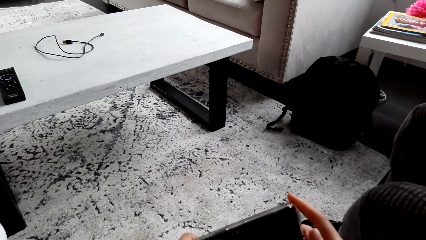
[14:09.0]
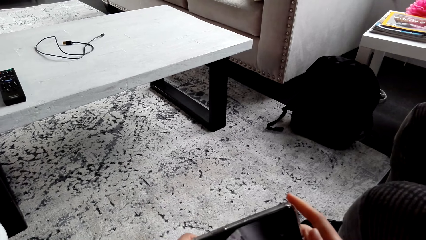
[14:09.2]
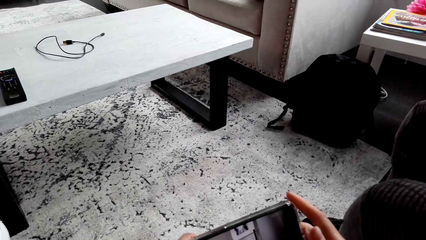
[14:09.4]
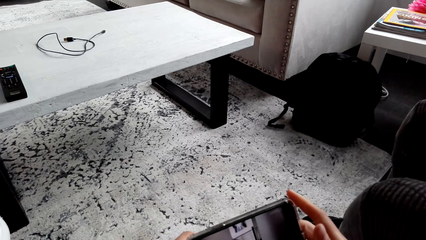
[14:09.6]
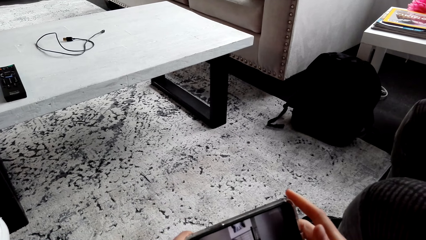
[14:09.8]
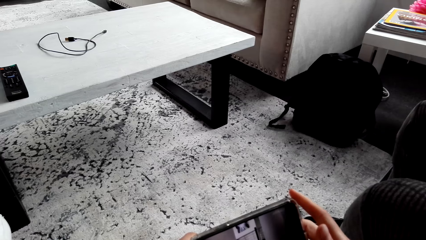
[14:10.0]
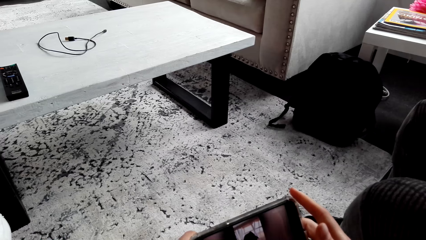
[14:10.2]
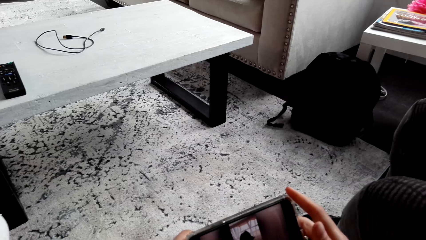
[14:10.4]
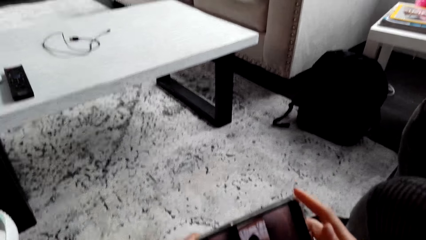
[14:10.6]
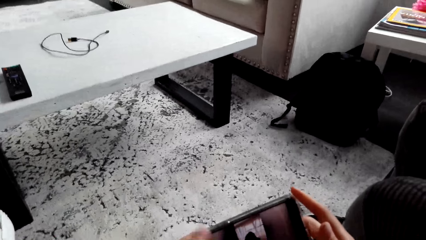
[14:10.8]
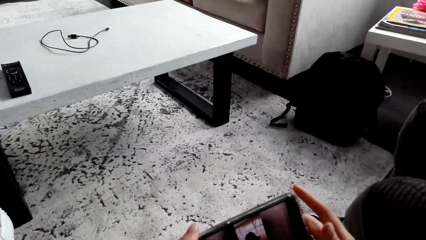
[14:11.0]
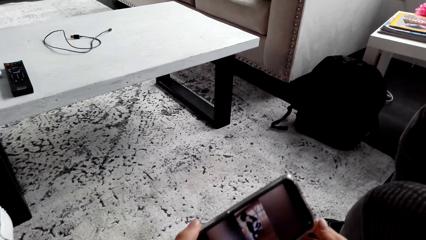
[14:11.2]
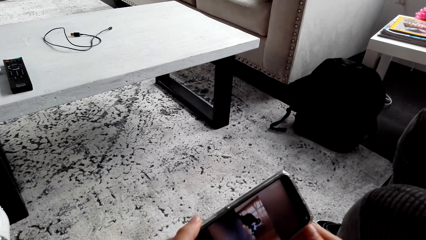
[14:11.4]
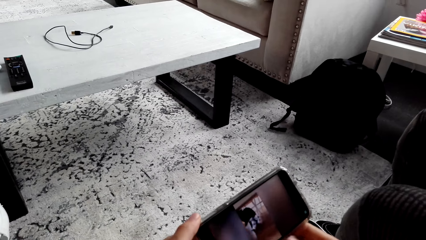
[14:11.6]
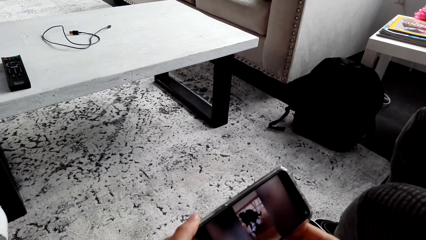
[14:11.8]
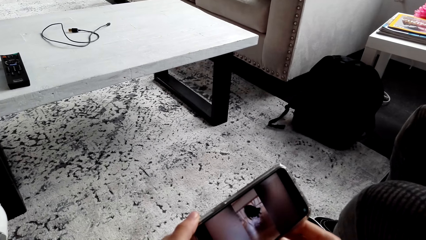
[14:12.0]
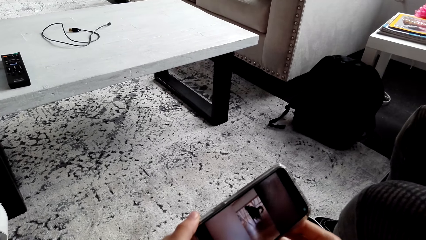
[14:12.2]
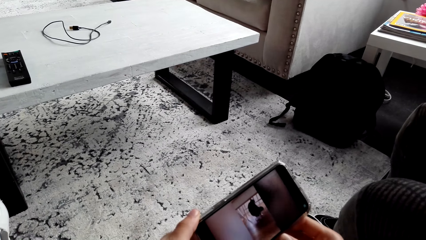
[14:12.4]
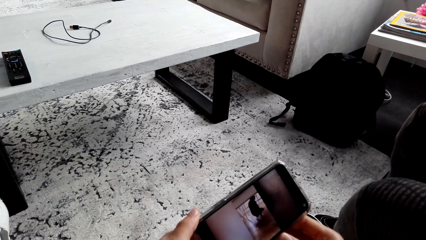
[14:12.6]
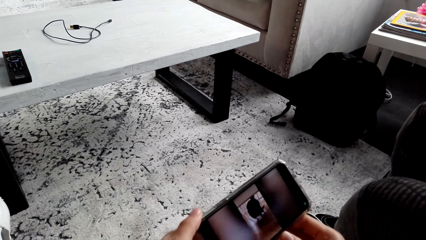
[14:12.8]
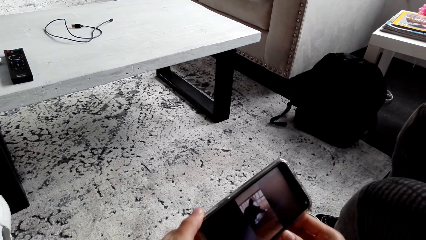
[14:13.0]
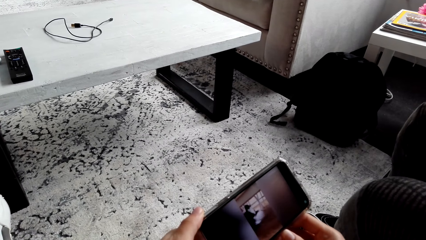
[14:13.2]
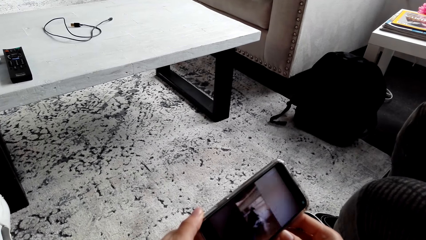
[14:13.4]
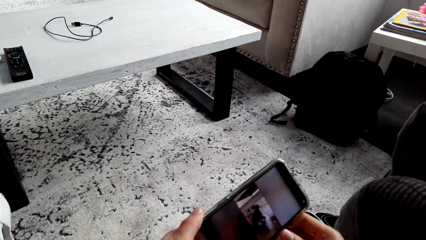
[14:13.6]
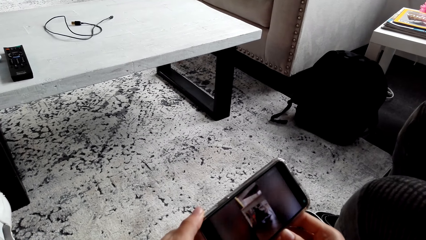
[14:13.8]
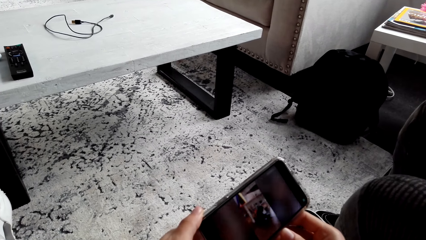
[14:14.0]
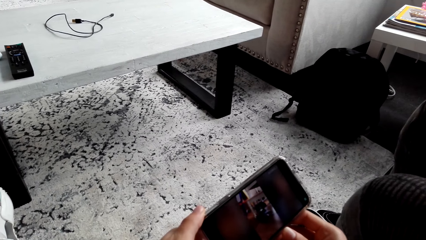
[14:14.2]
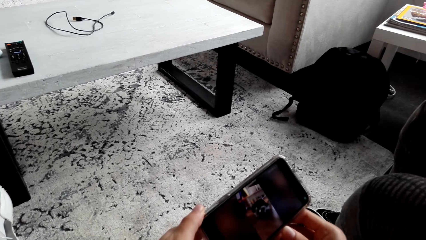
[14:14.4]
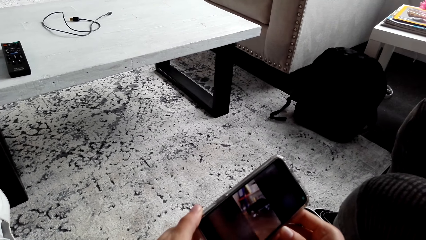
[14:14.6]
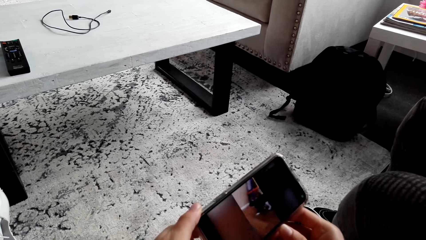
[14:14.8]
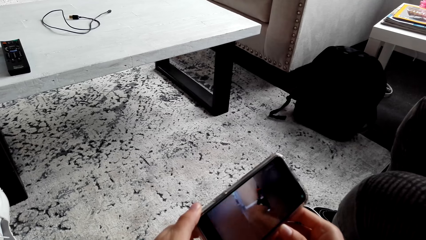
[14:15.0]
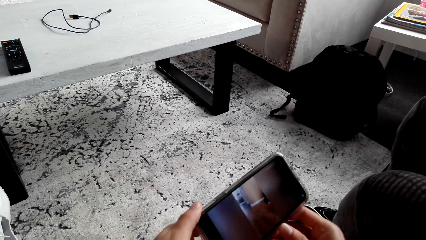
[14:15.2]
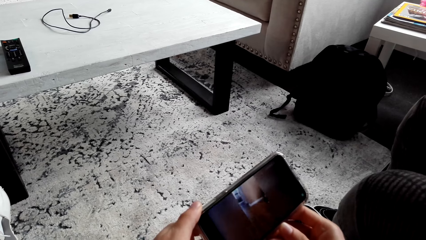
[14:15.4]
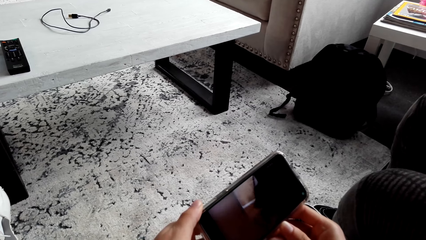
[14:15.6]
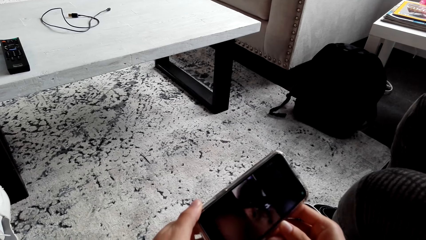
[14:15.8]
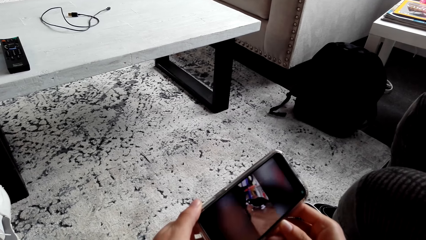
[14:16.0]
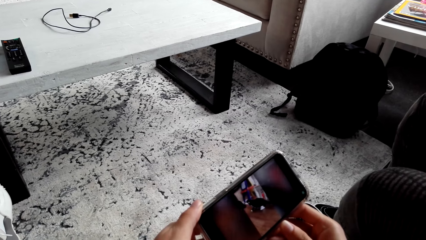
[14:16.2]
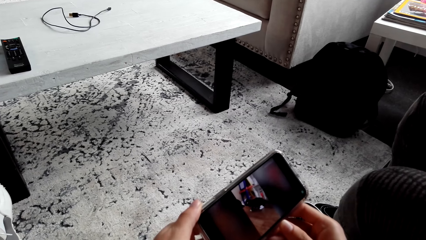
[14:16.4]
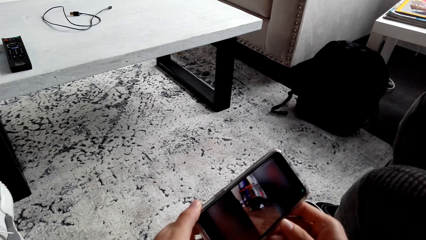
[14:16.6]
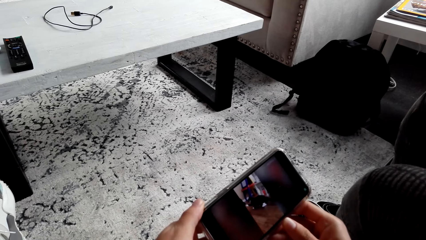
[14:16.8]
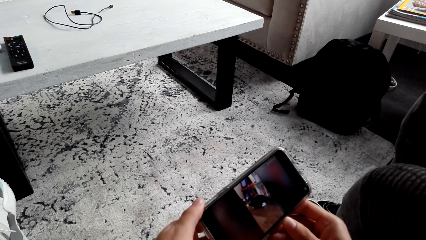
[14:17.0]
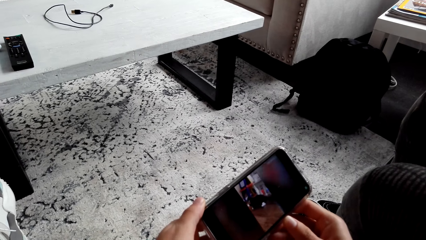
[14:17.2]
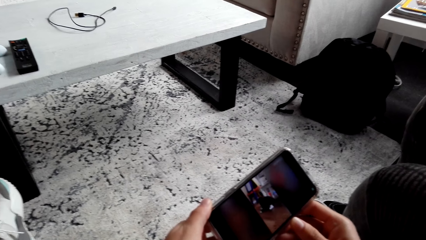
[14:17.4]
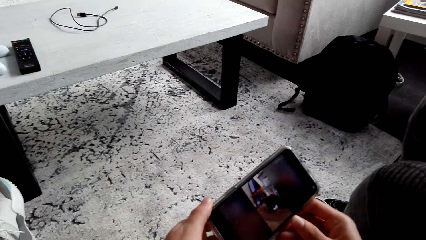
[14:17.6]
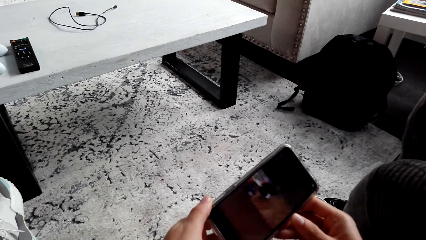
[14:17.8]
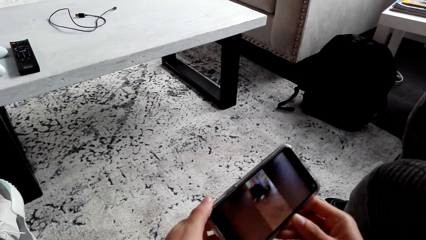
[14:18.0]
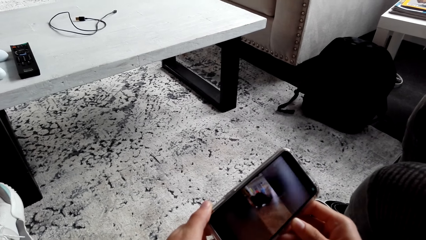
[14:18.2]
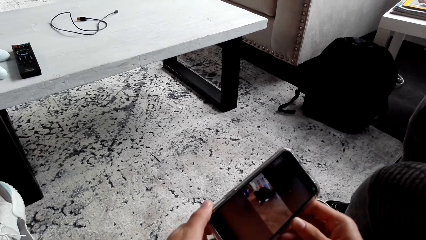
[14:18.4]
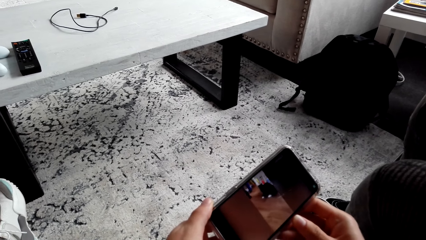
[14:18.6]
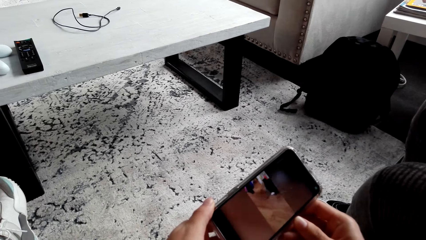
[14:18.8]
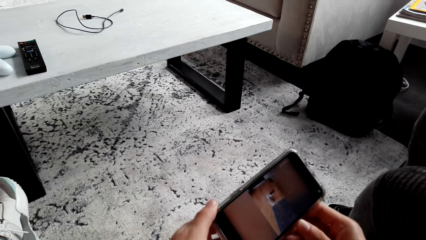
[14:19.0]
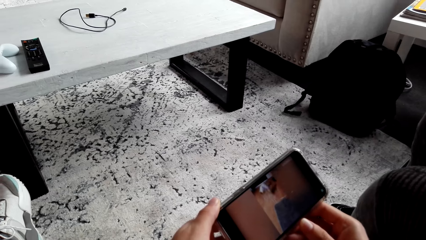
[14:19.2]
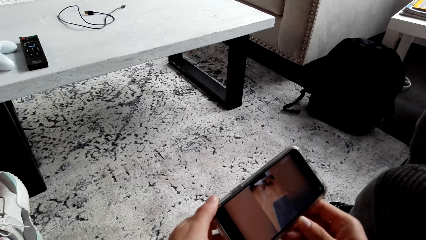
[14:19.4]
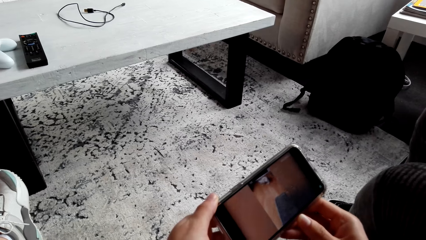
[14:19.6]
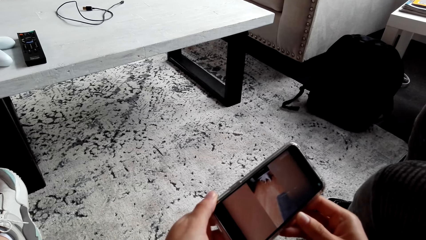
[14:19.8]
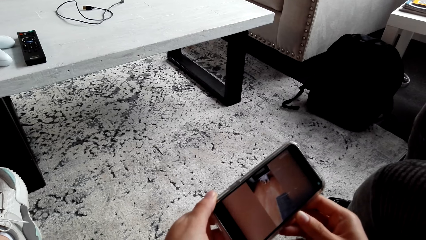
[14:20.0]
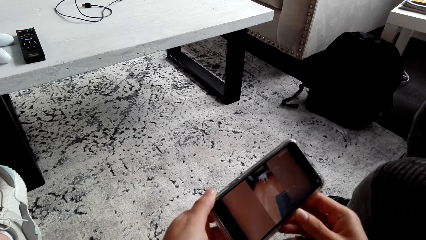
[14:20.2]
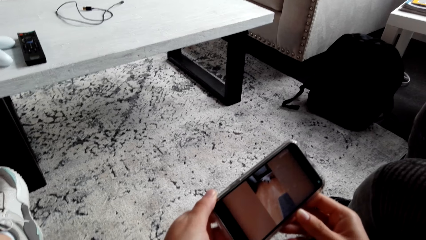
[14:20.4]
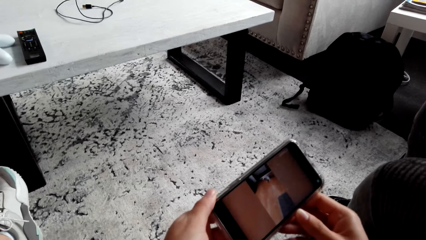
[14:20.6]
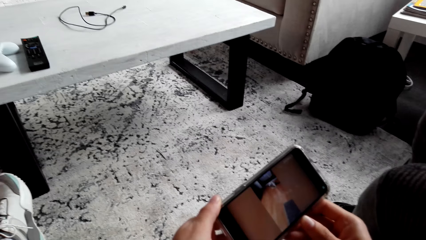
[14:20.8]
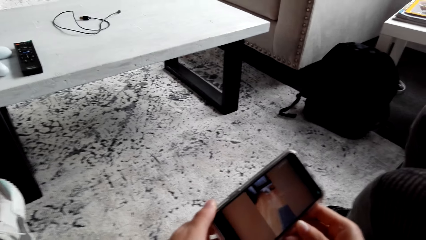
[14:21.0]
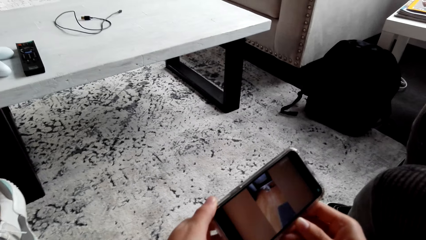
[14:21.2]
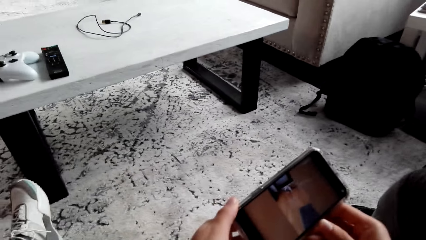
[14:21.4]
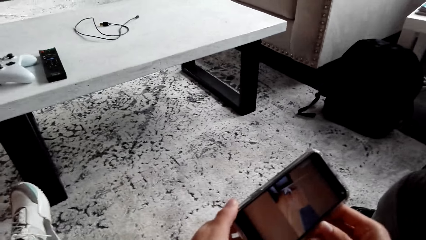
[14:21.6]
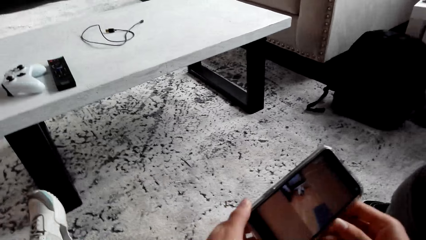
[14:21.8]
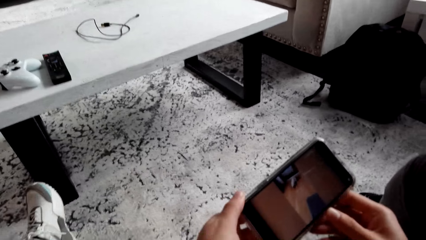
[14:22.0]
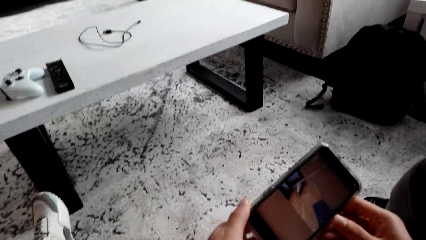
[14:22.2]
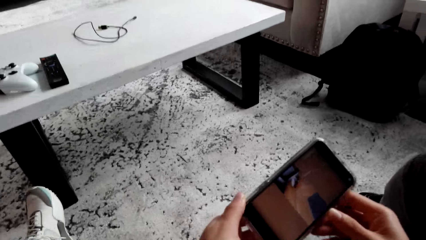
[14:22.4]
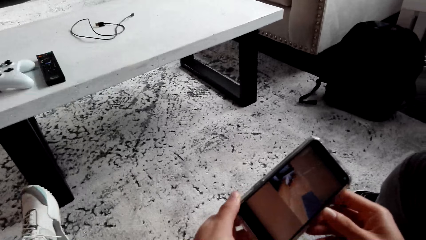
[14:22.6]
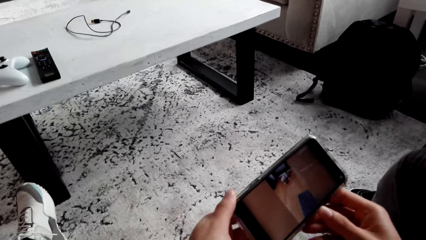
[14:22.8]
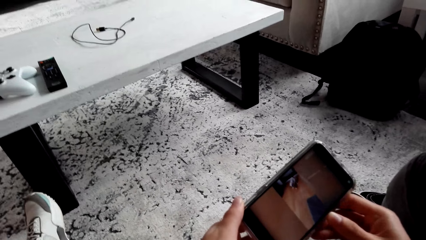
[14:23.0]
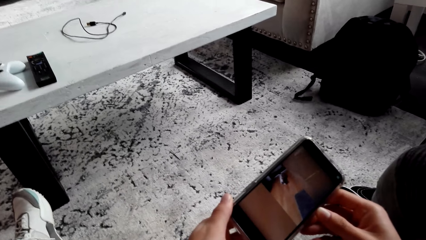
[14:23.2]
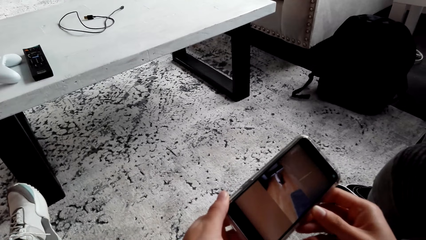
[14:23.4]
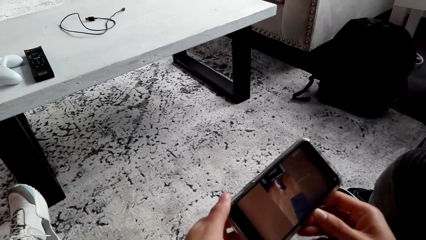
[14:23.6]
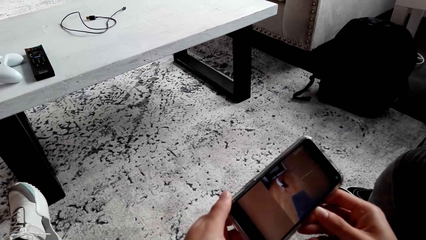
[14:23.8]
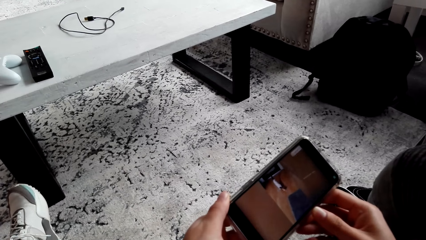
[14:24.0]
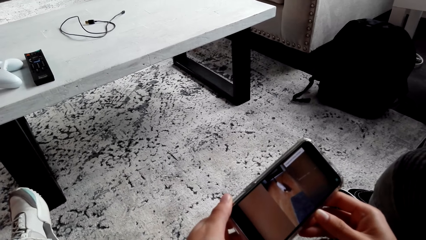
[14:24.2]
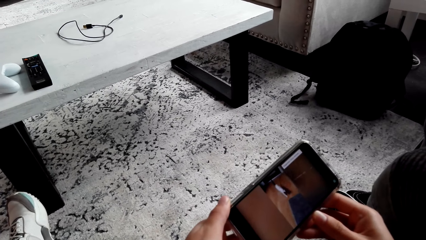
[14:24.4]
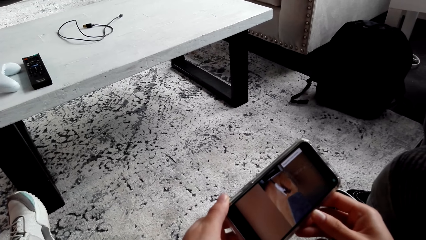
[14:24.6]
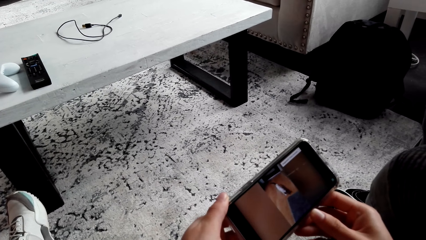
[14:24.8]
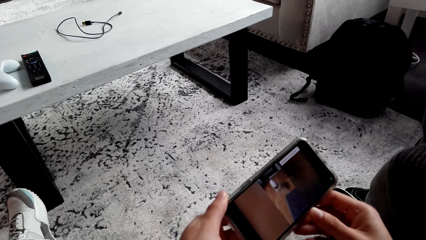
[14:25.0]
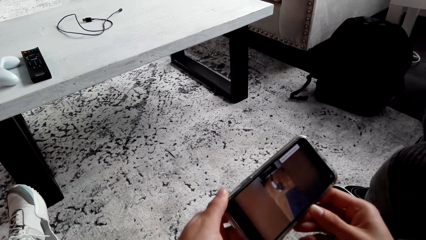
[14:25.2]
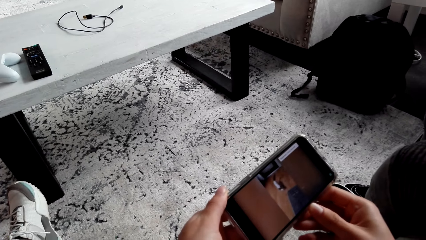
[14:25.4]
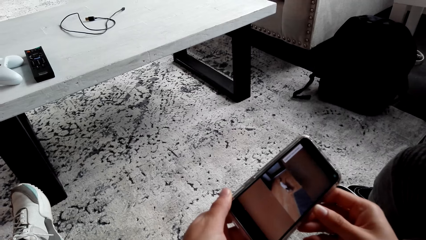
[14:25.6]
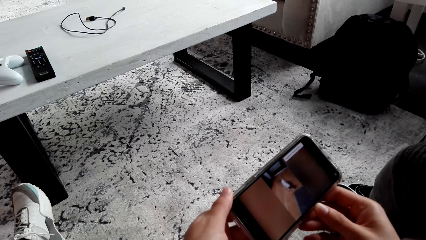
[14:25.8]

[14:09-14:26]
The camera wearer scrolls the phone. He watches a video in his phone. He watches the video on the phone repeatedly.
